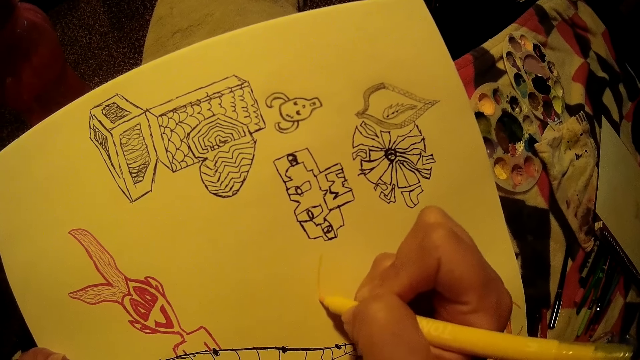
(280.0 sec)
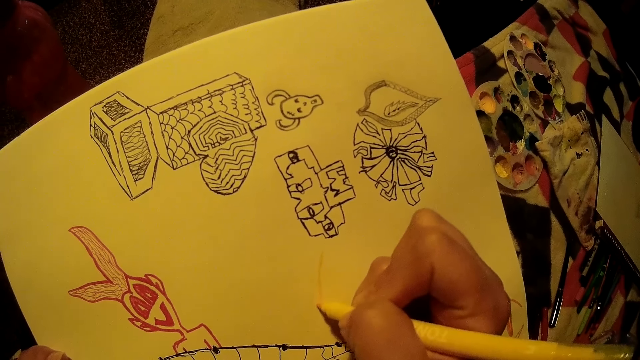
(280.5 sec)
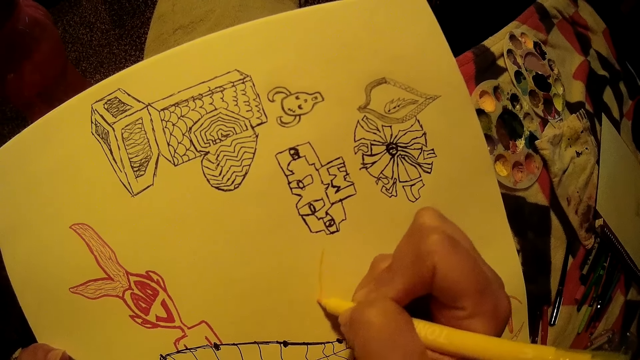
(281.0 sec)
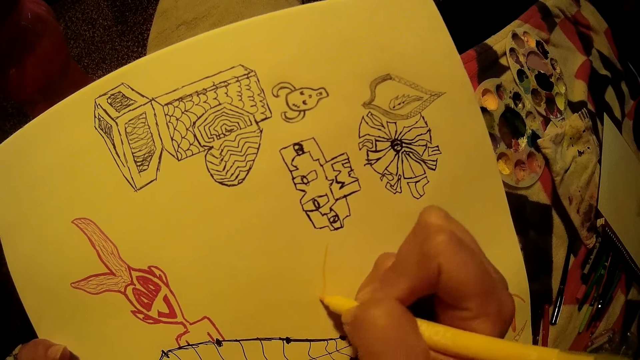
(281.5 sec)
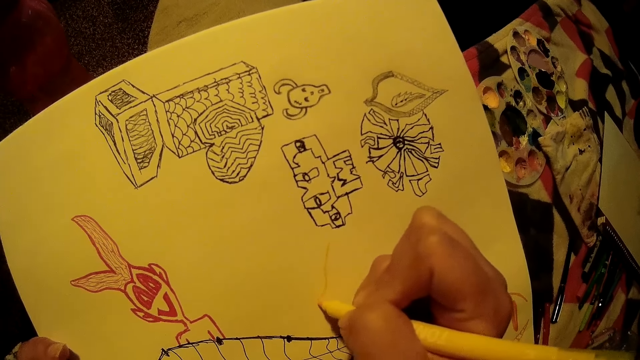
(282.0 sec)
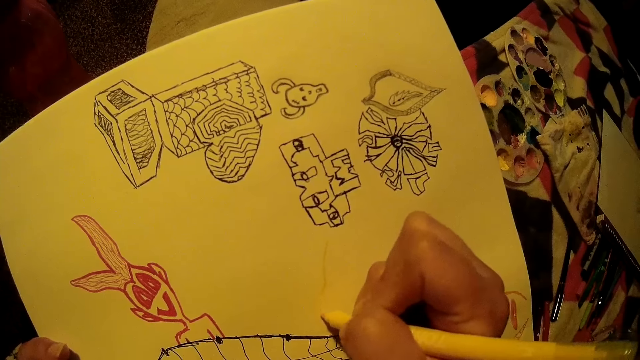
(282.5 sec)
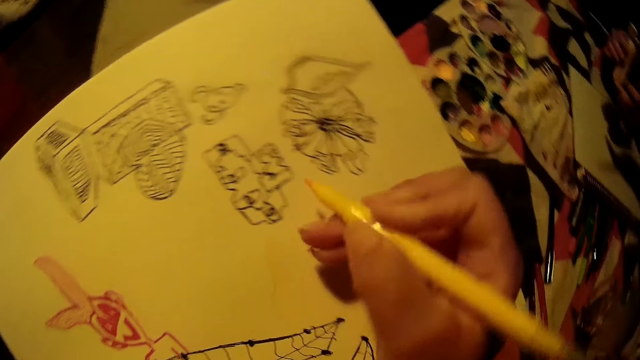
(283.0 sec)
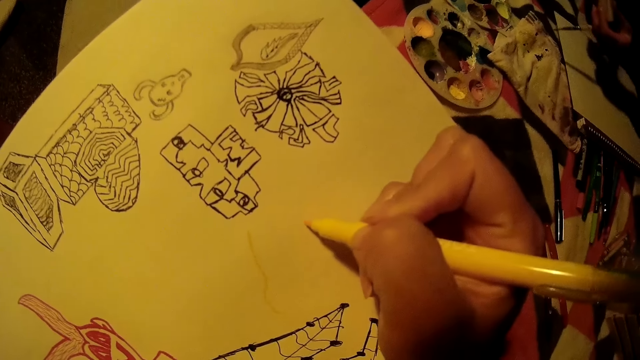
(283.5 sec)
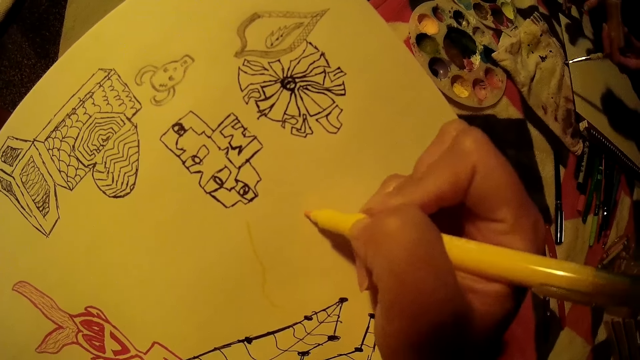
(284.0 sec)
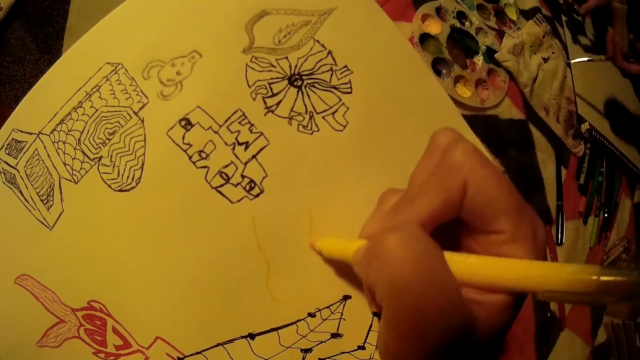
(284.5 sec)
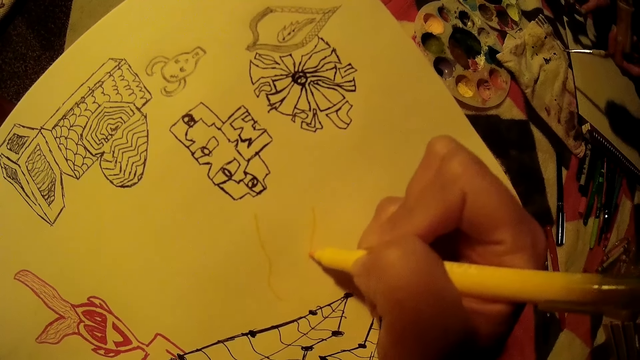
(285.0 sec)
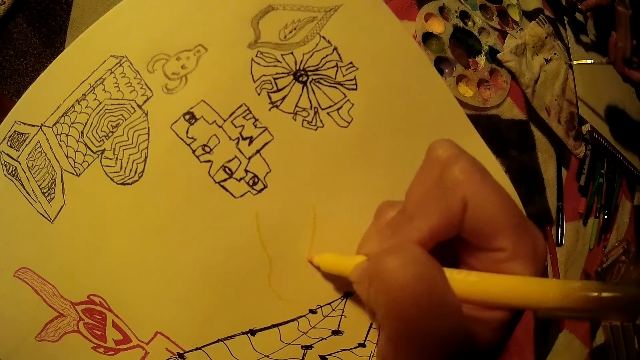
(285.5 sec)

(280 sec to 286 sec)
The camera wearer draws on a paper pad with a drawing pen. They lift up the drawing pen.

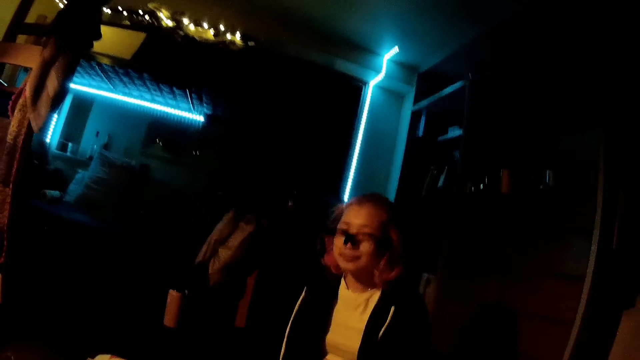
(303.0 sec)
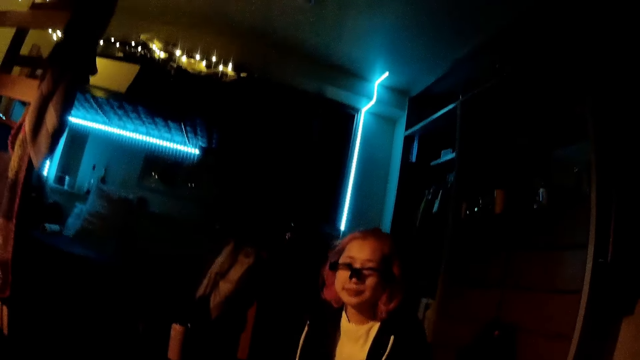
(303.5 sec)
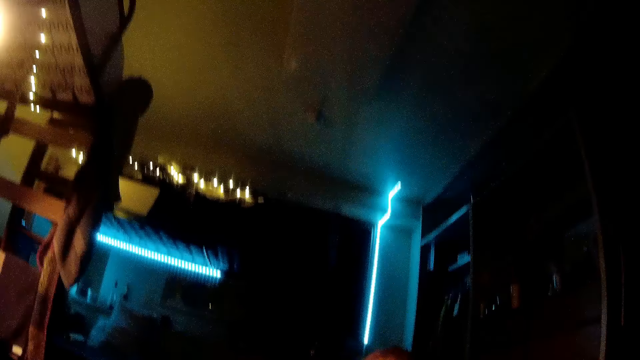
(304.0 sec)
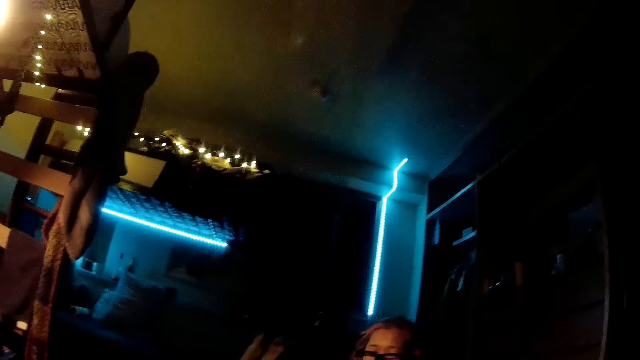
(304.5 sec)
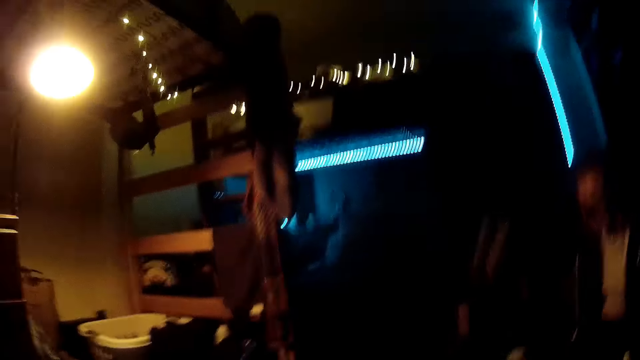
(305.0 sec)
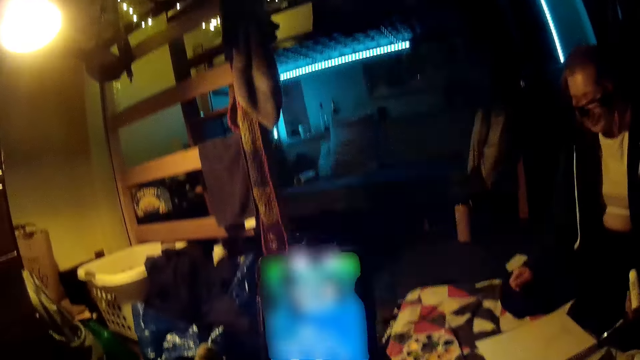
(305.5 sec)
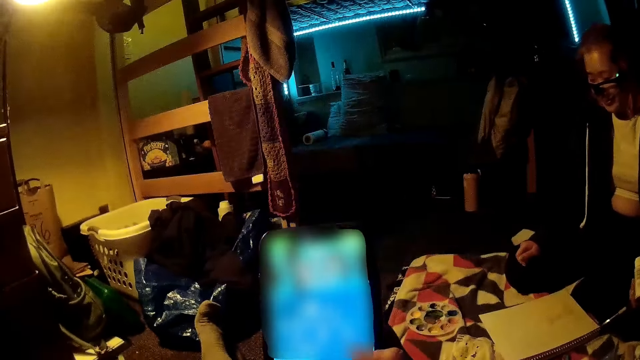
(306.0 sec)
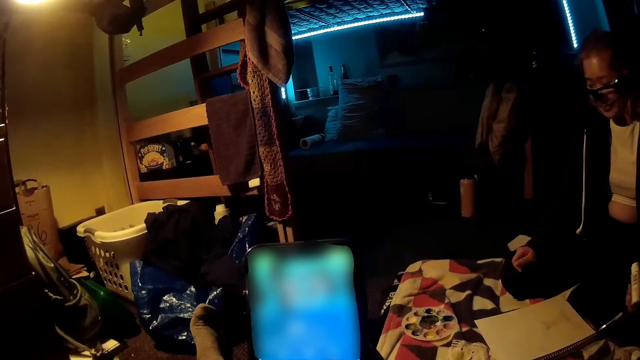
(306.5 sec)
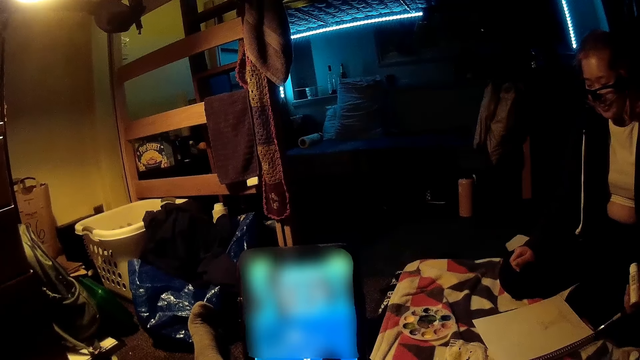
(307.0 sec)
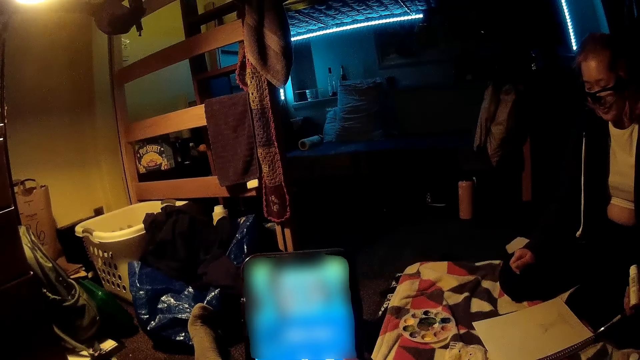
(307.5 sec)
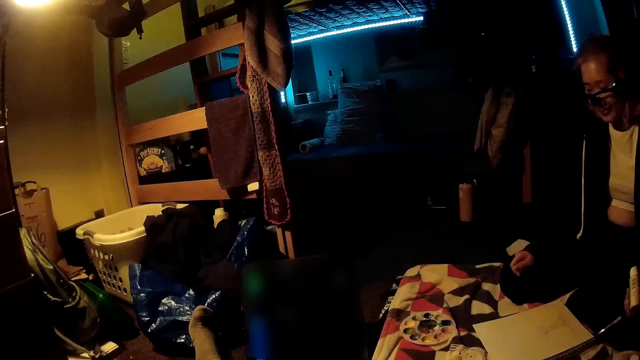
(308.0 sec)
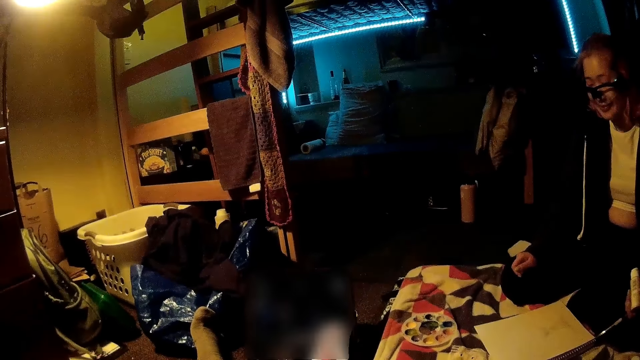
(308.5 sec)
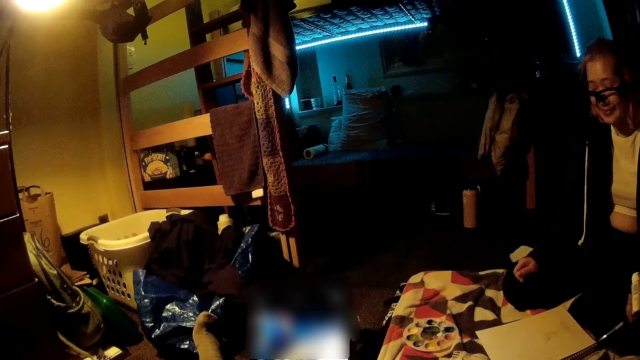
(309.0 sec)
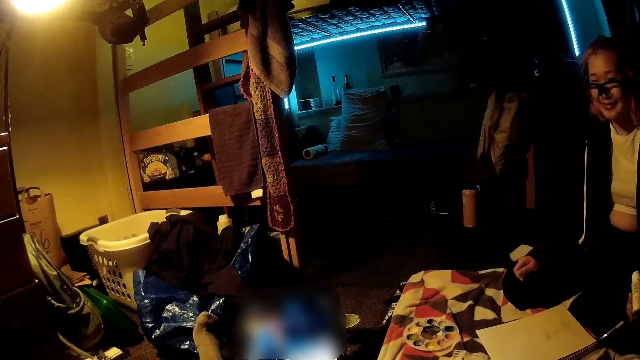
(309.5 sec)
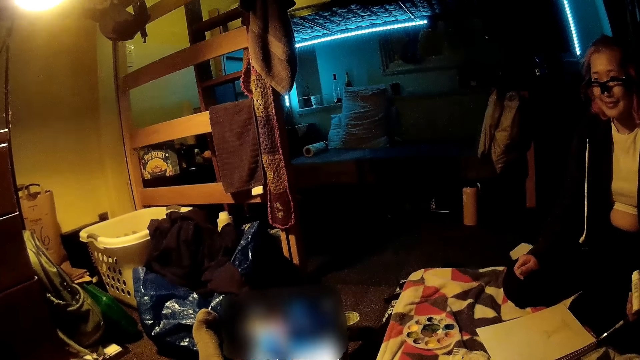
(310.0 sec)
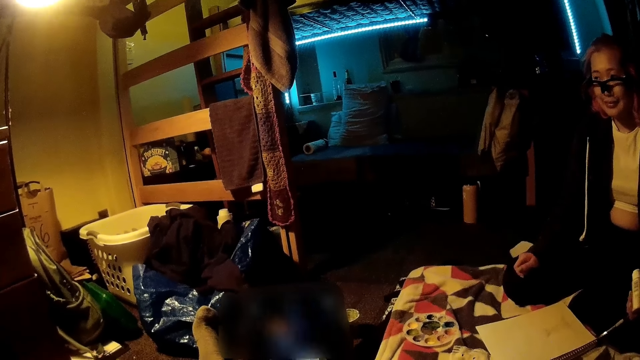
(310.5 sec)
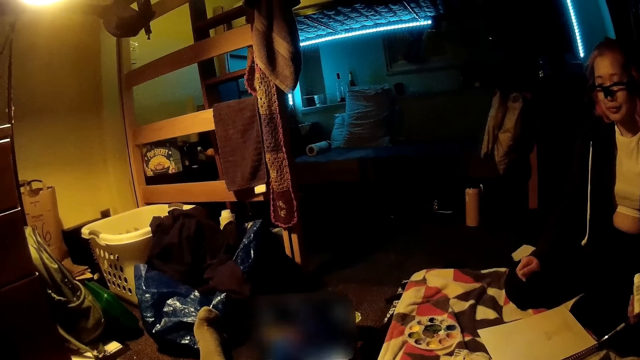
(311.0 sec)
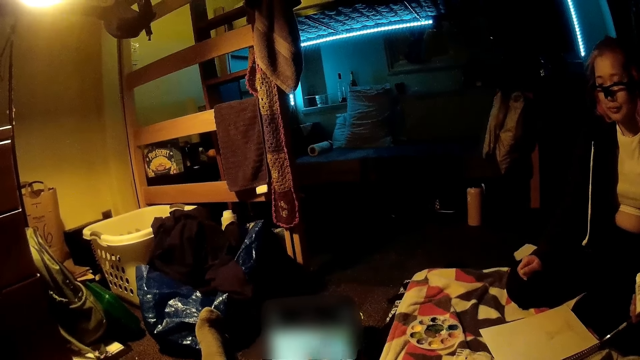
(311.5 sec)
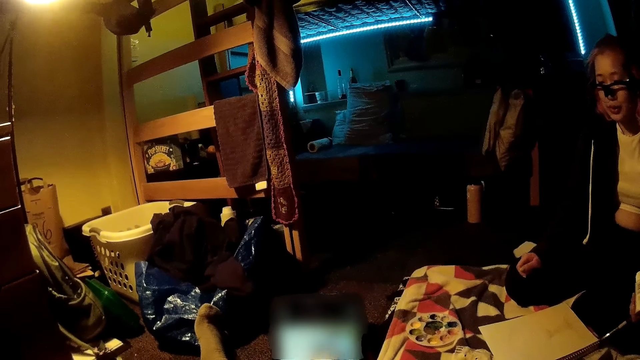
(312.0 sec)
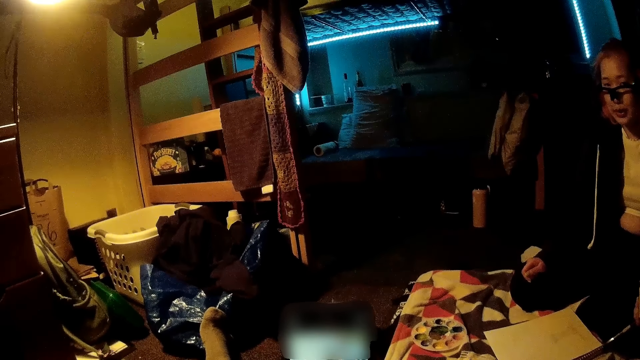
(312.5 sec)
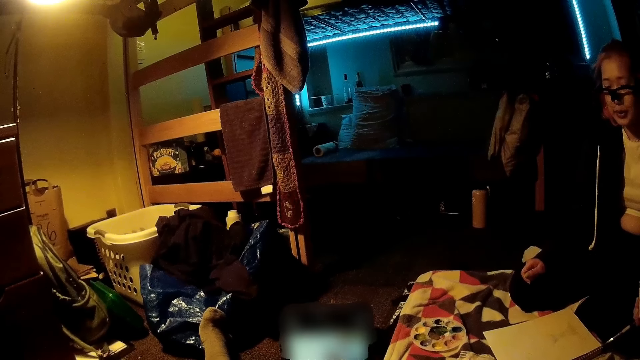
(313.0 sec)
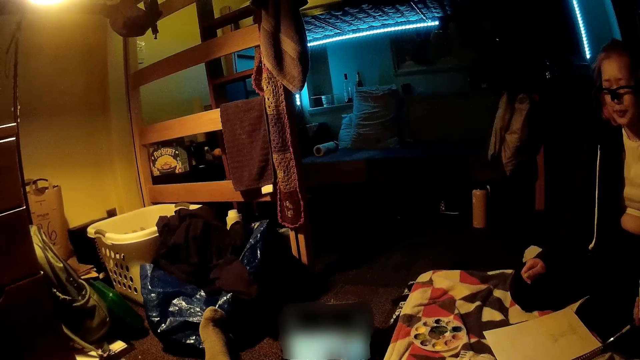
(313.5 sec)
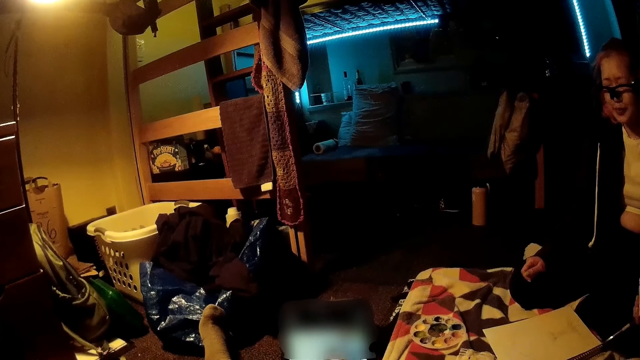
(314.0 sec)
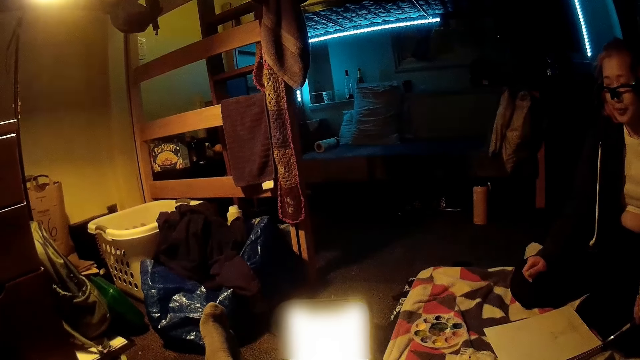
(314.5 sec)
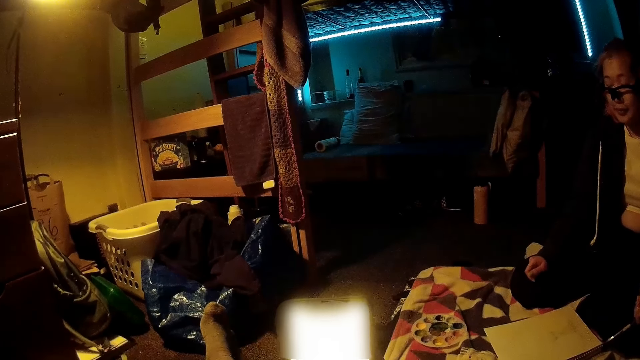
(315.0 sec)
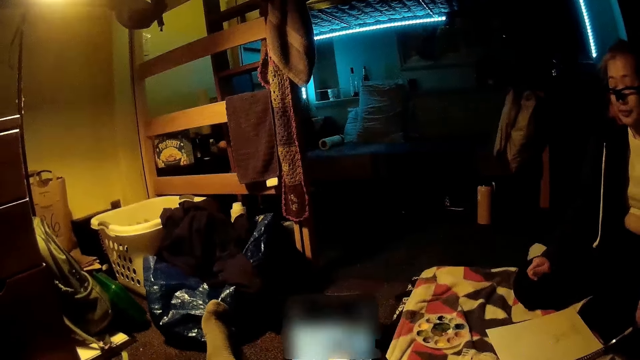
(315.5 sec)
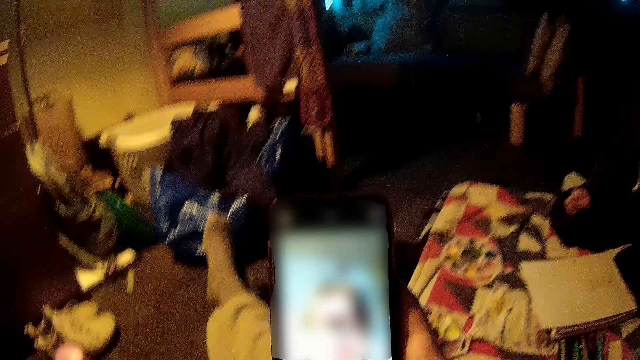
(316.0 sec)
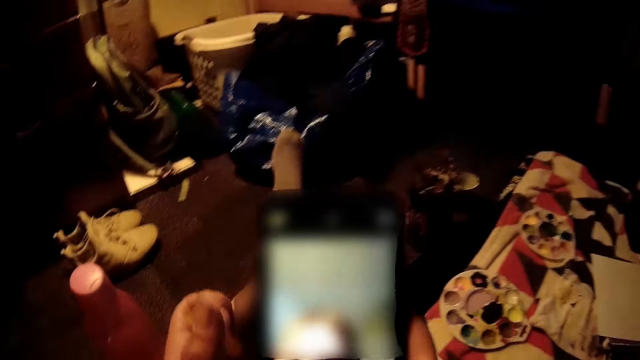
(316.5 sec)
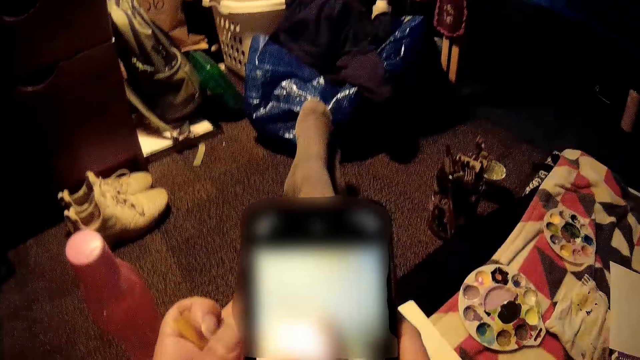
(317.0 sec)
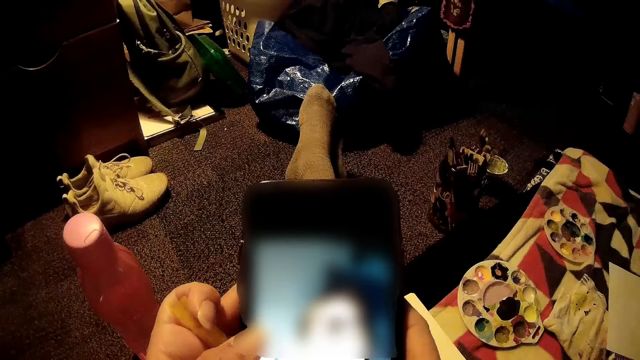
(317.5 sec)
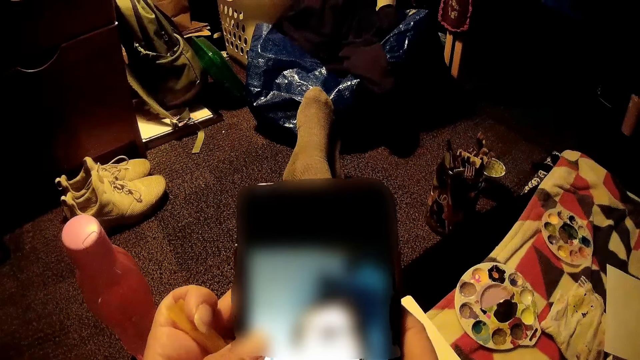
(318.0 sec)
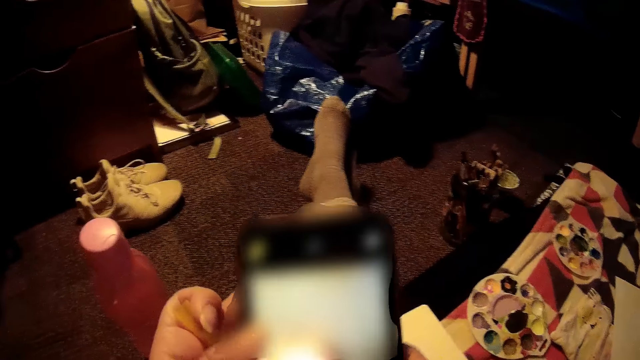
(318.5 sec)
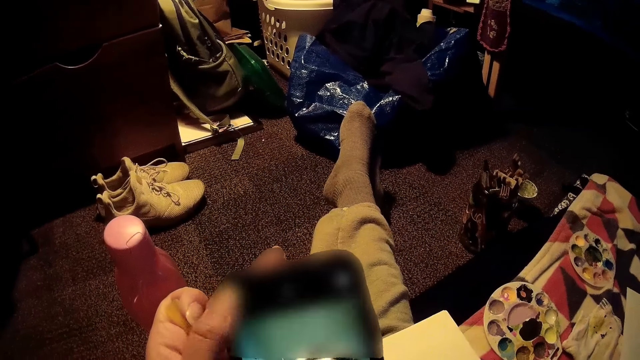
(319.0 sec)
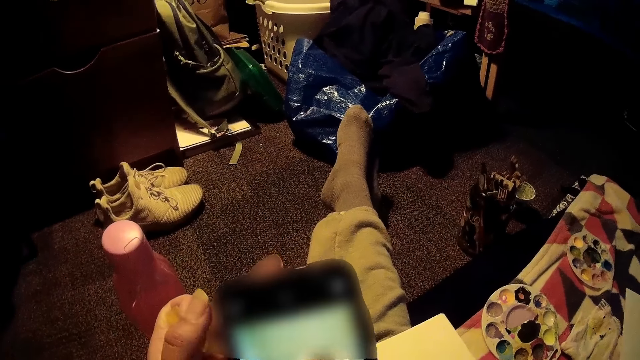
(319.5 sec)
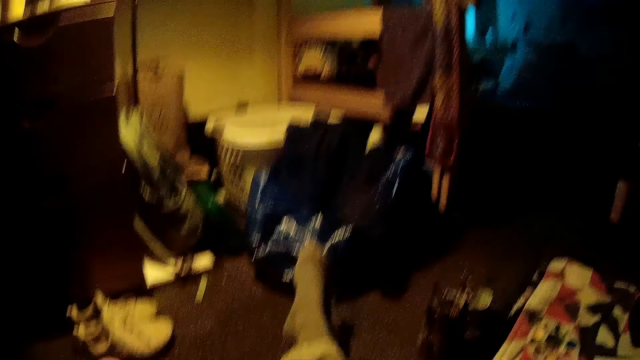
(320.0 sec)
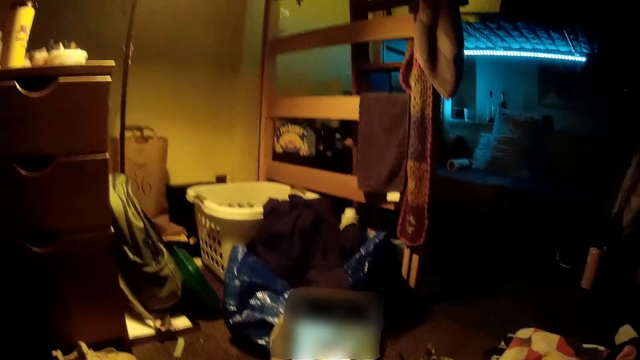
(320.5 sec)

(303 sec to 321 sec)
The camera wearer speaks to the woman. She operates a phone with her right hand. She holds the cell phone and scrolls on the cell phone. She operates the phone with both hands. She talks with the woman.
